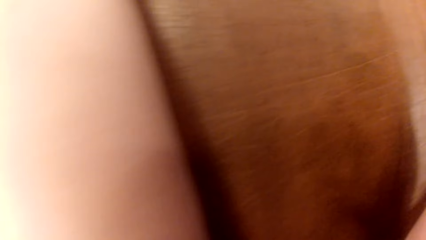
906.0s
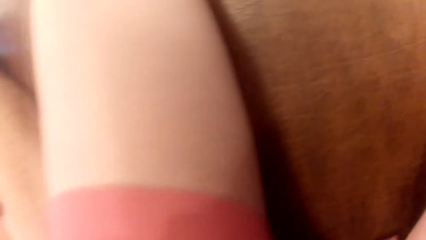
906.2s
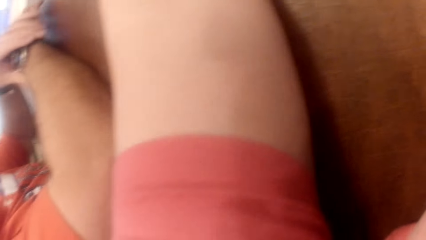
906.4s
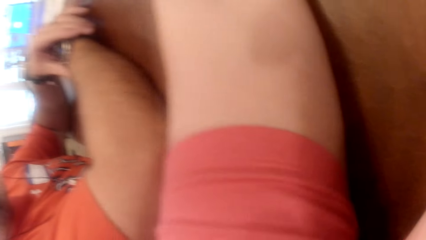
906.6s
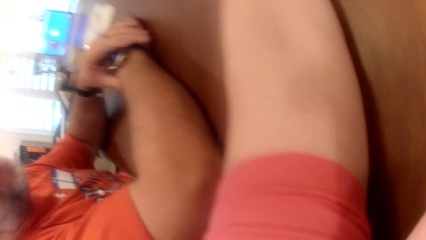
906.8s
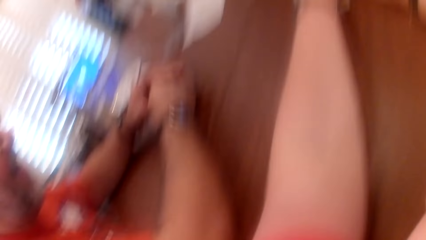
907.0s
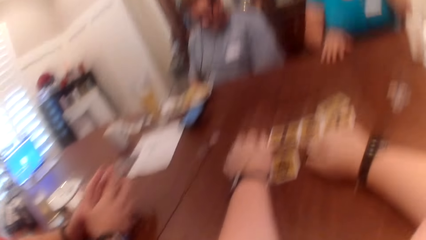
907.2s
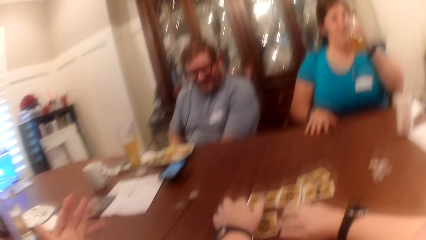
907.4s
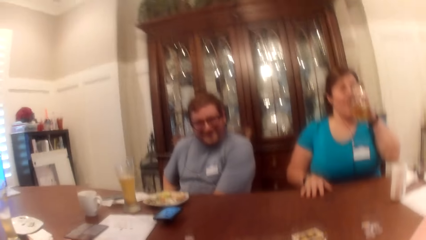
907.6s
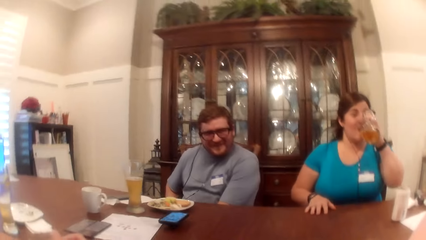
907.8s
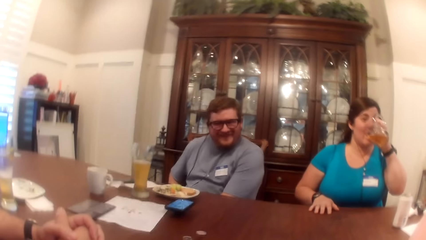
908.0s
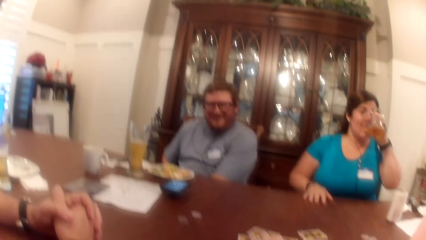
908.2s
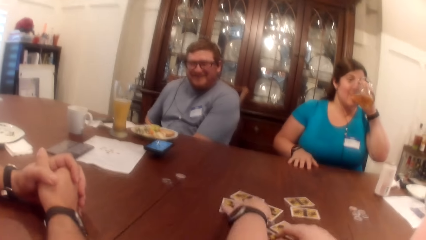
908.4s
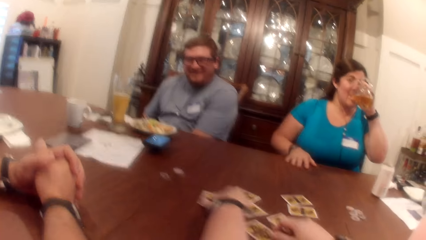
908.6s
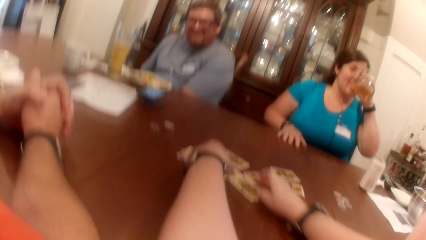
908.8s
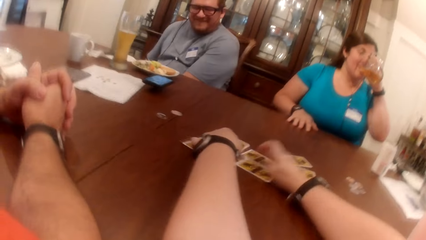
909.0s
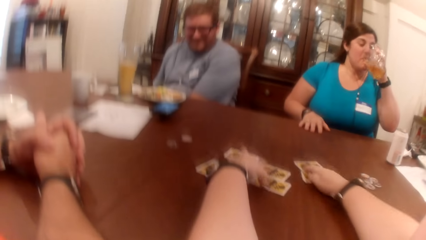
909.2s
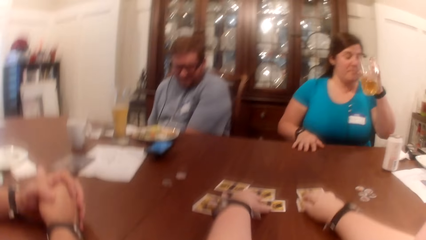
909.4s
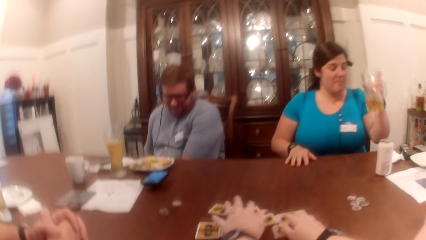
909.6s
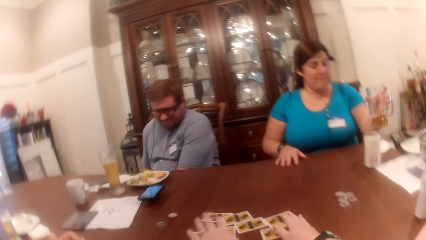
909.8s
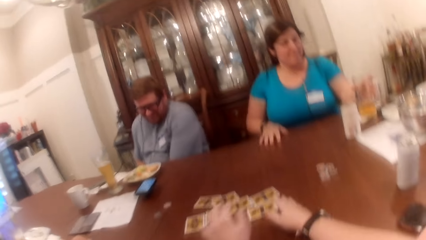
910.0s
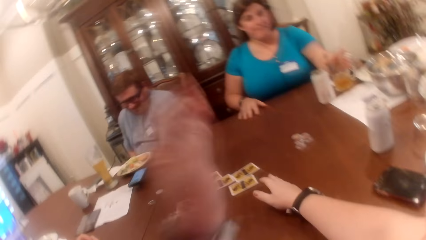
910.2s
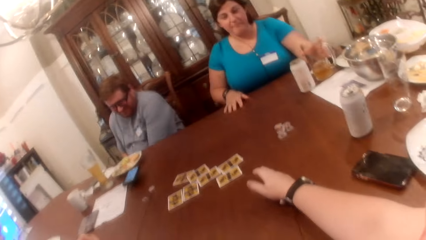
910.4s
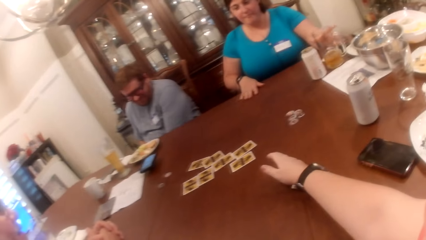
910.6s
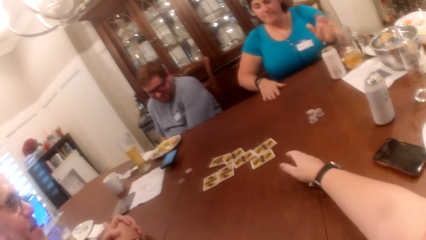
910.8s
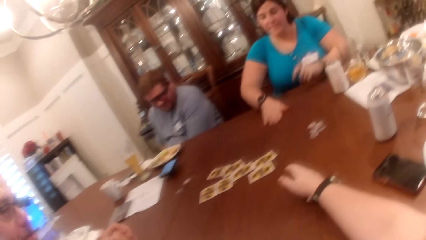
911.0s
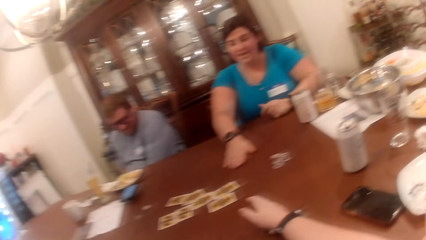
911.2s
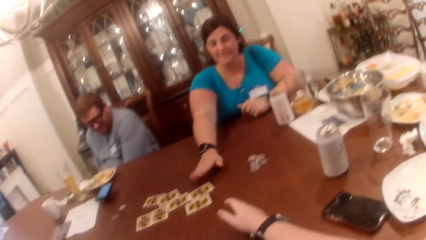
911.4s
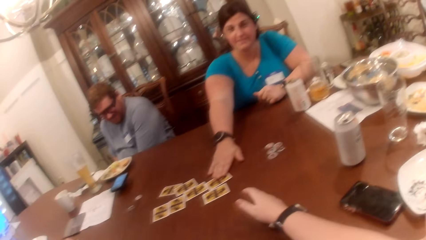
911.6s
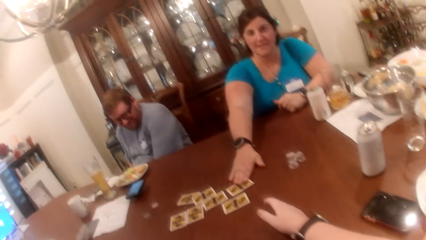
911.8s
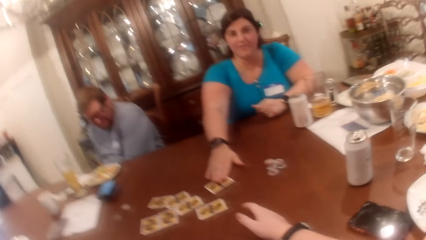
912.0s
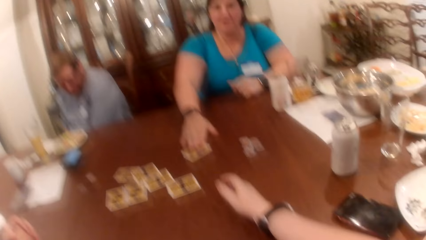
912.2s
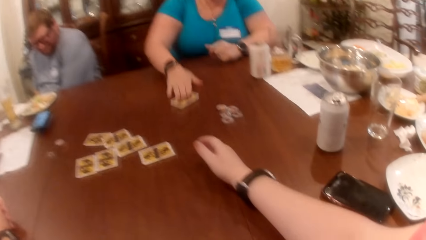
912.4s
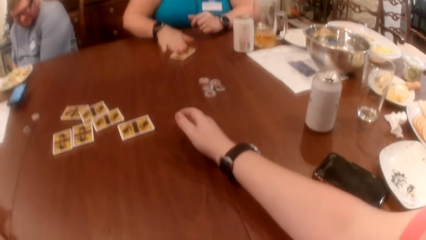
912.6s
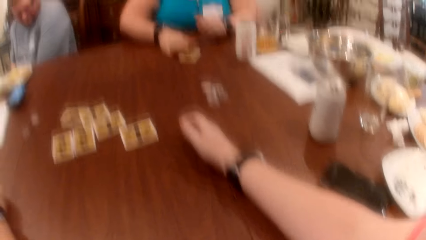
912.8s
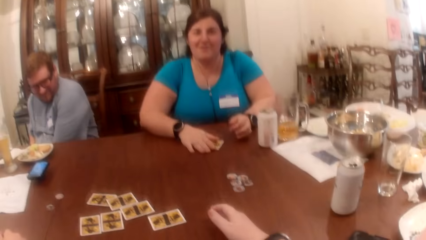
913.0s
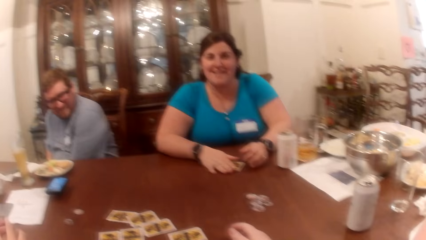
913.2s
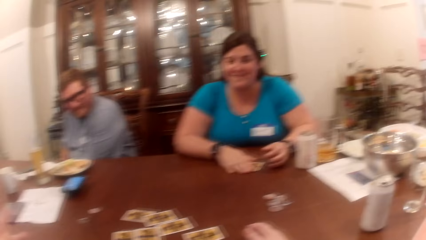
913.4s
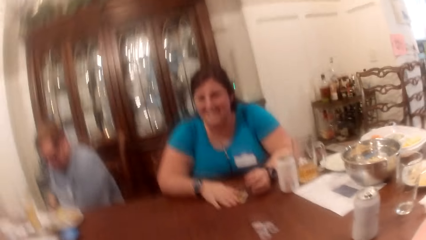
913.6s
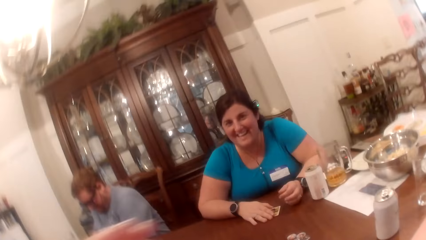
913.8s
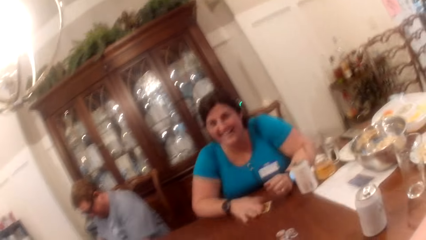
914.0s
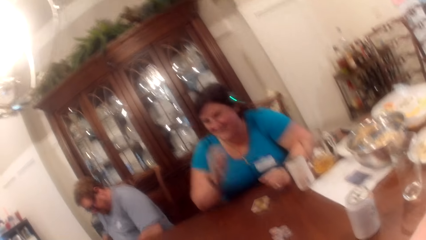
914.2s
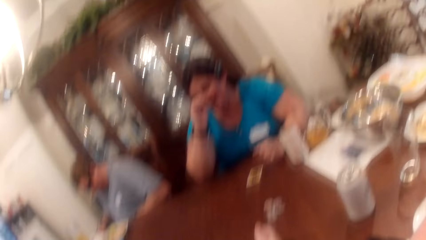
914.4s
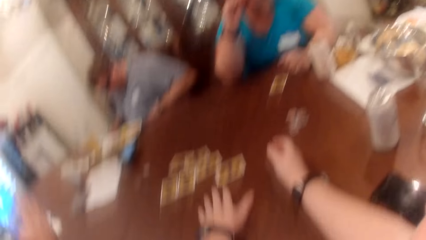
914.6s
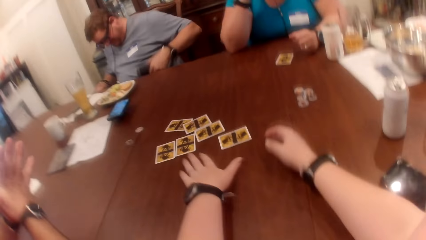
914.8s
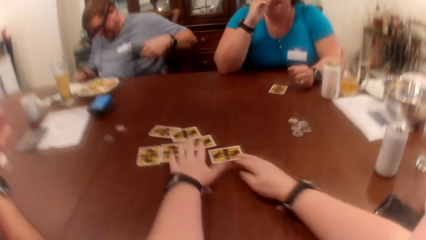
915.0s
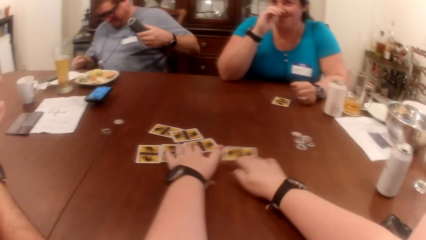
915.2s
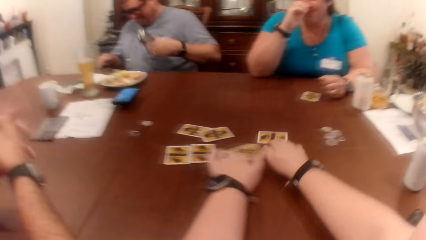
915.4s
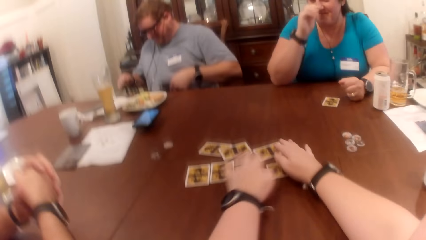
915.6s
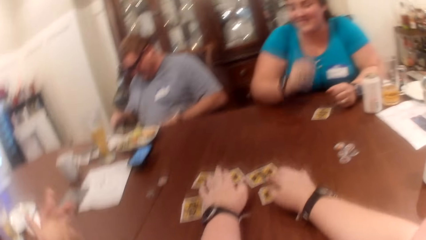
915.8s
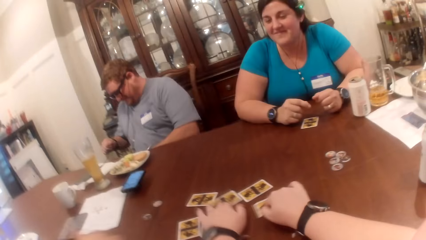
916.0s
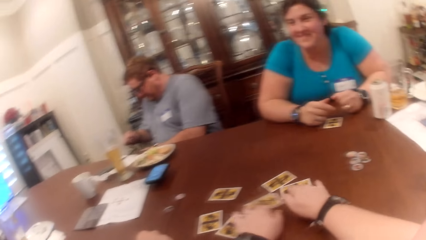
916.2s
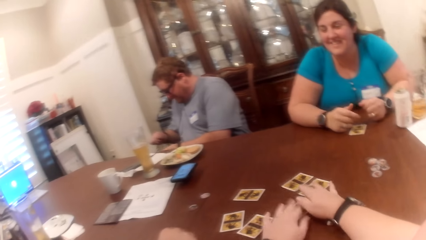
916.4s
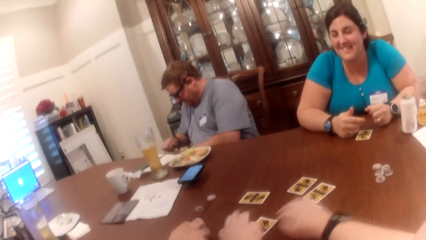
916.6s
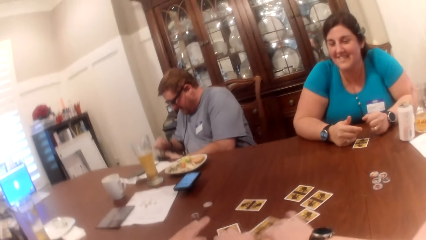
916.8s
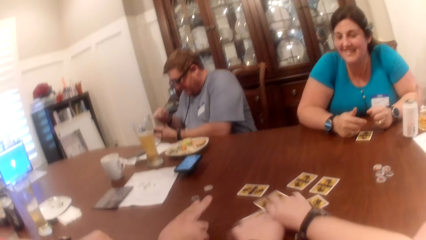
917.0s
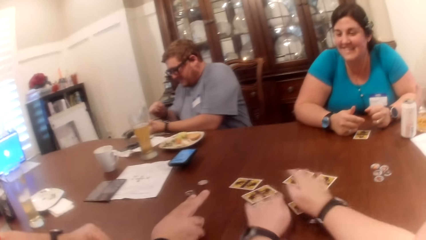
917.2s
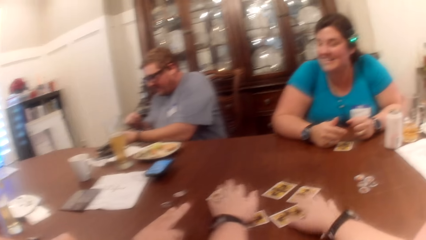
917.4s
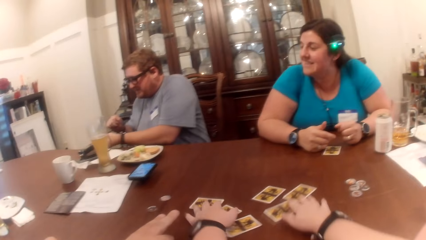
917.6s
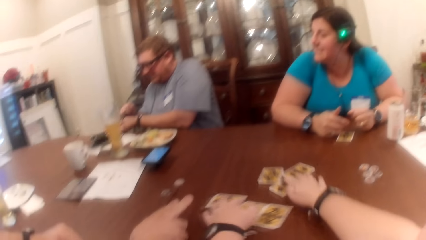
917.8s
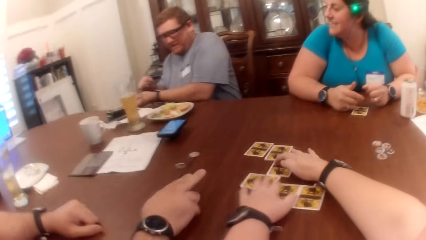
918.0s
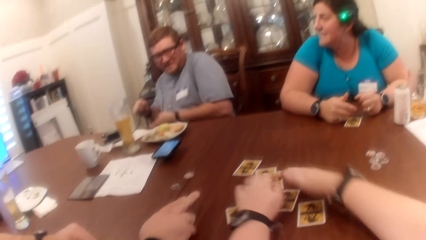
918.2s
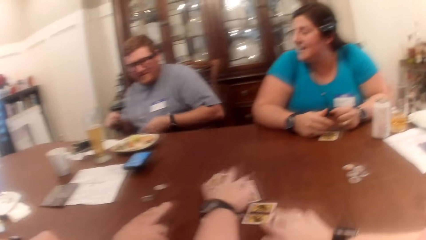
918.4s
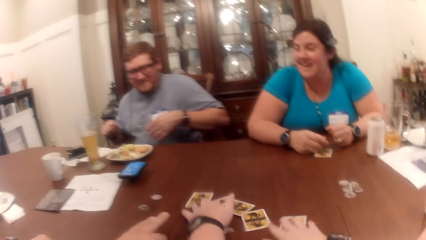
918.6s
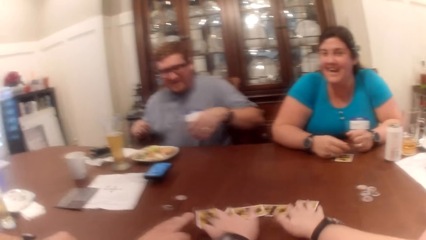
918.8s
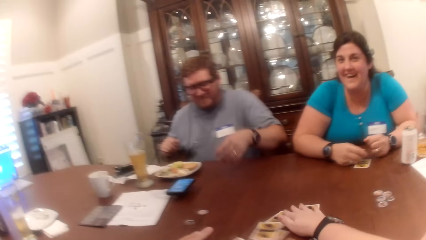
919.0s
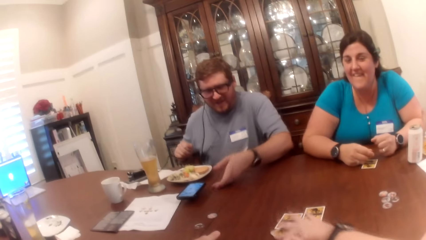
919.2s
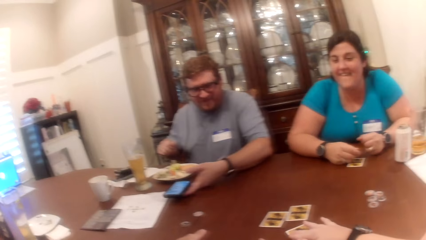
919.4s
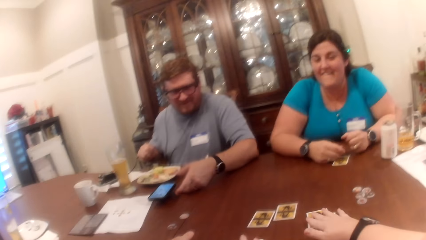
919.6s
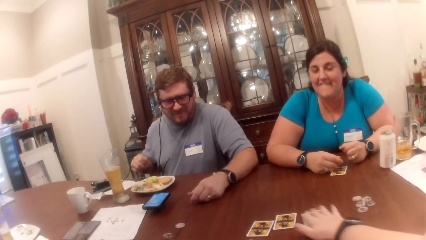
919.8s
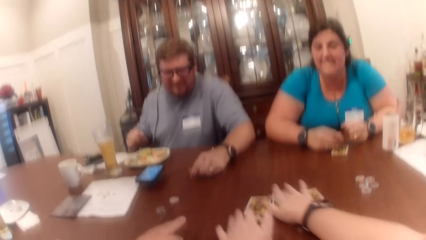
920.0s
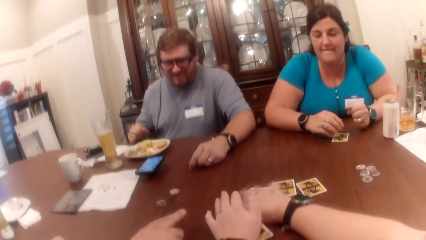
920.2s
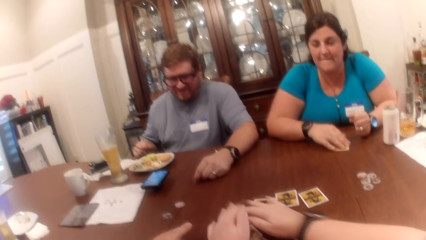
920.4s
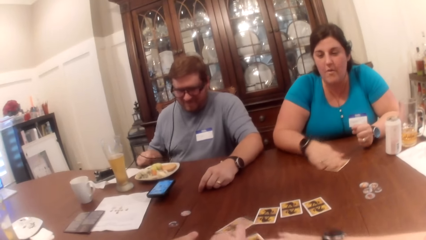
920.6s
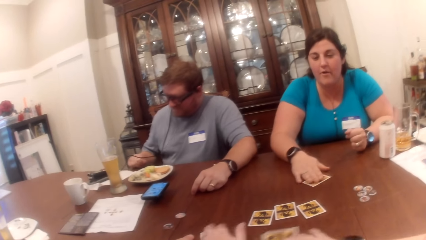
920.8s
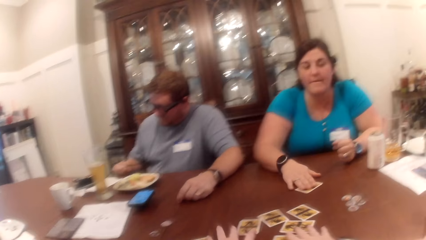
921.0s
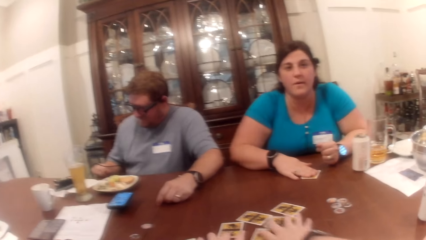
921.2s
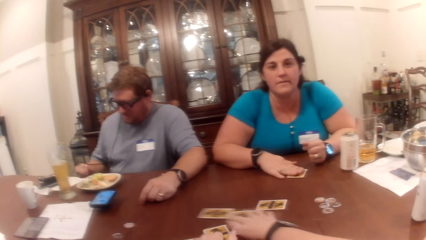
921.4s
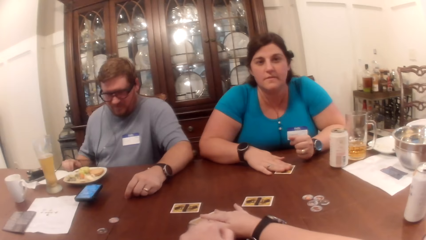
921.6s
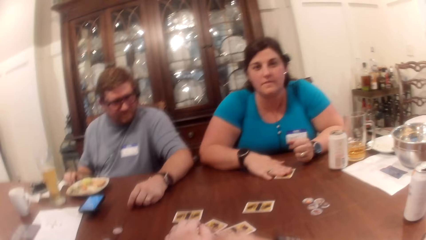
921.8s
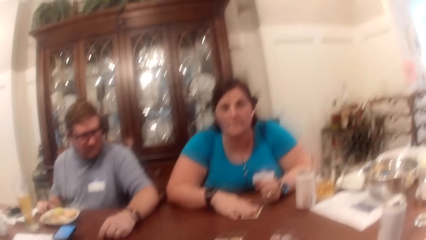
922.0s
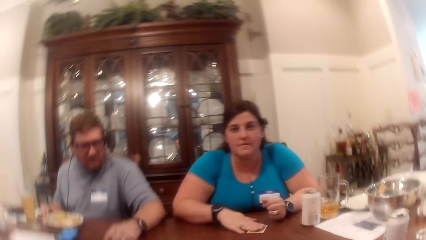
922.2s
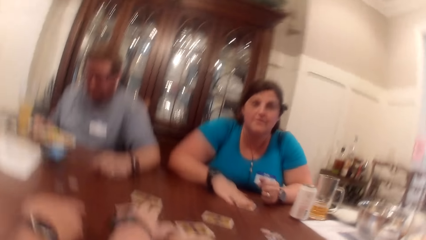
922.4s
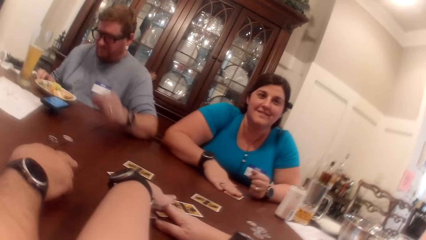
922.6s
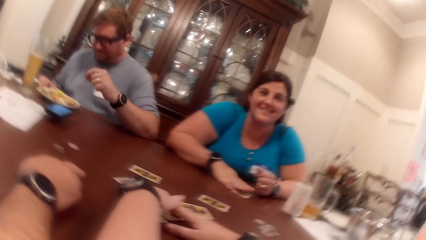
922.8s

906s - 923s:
The woman drinks juice or beer from a cup in her left hand. The woman drops the cup on the table. The woman picks up a card on the table with her right hand. The man holds the music player with his left hand. The camera wearer shuffles the cards on the table with both hands. The man drops the music player on the table and touches the table with his left hand. The woman moves the card on the table with her right hand.
